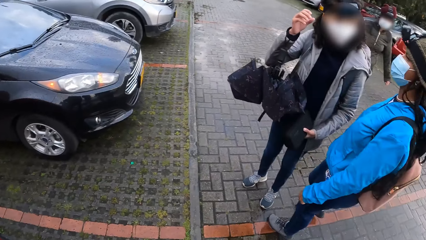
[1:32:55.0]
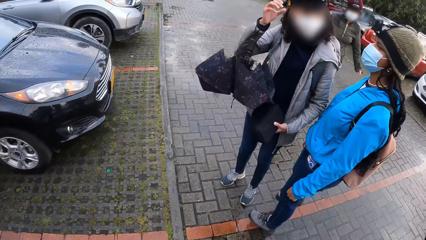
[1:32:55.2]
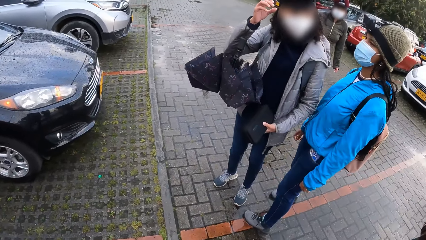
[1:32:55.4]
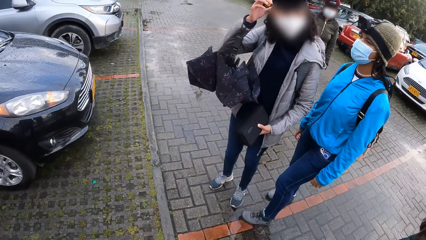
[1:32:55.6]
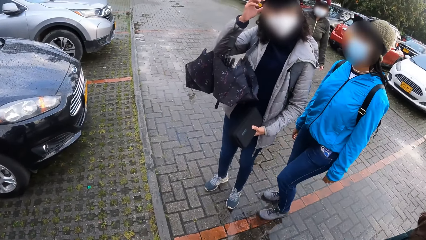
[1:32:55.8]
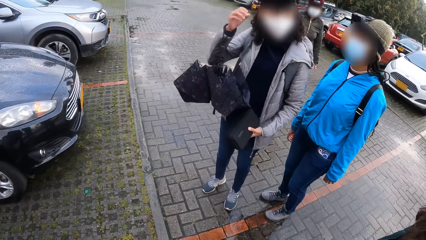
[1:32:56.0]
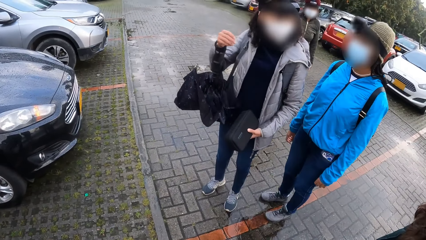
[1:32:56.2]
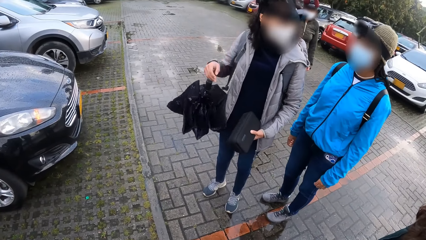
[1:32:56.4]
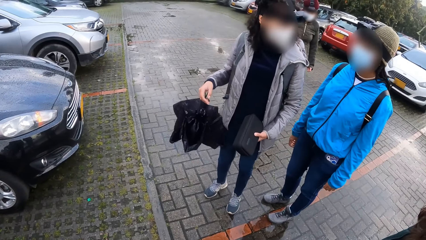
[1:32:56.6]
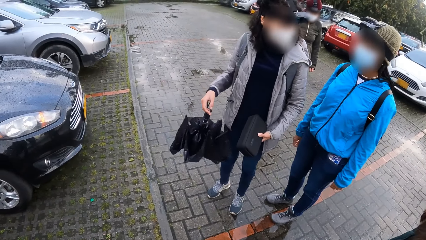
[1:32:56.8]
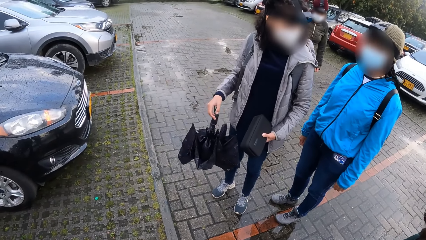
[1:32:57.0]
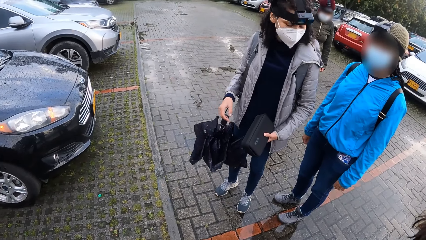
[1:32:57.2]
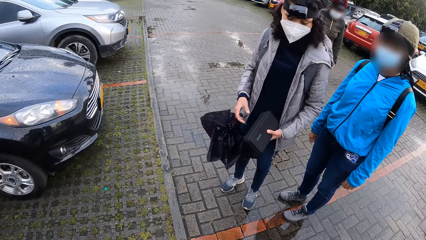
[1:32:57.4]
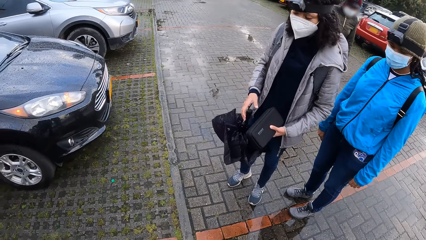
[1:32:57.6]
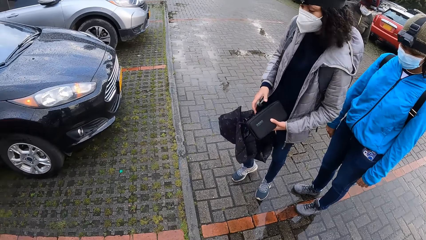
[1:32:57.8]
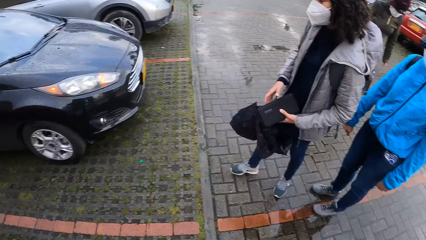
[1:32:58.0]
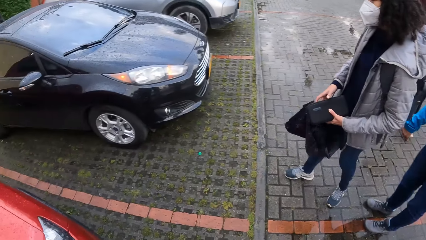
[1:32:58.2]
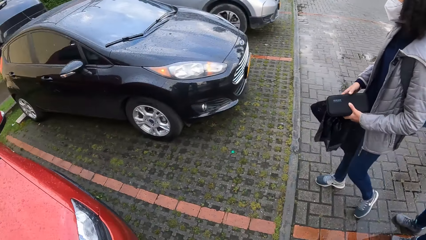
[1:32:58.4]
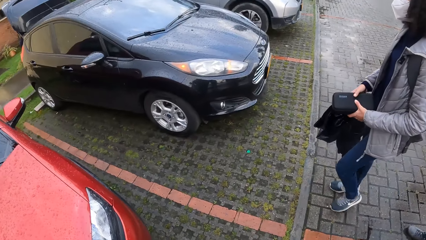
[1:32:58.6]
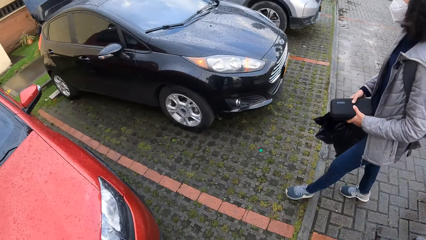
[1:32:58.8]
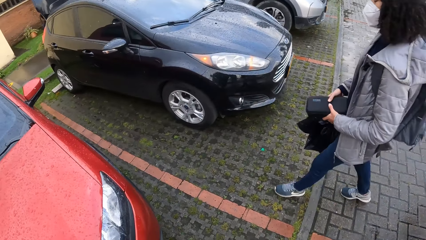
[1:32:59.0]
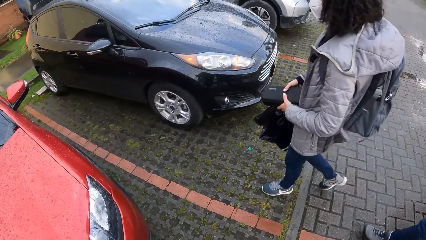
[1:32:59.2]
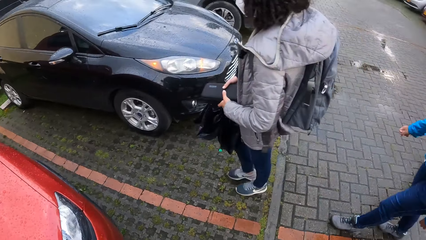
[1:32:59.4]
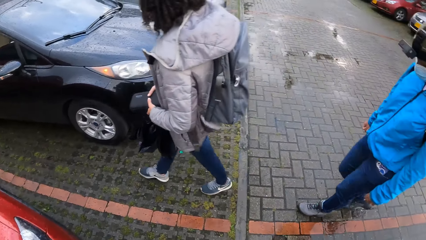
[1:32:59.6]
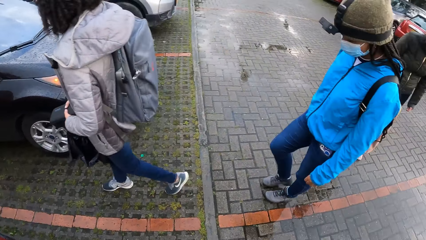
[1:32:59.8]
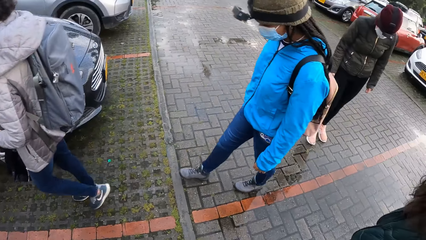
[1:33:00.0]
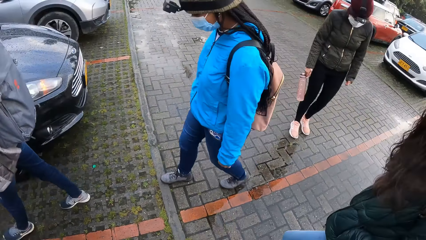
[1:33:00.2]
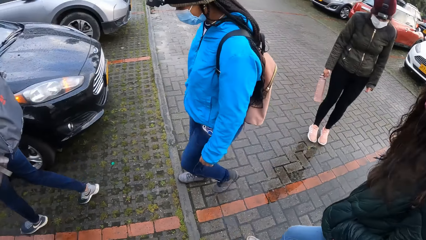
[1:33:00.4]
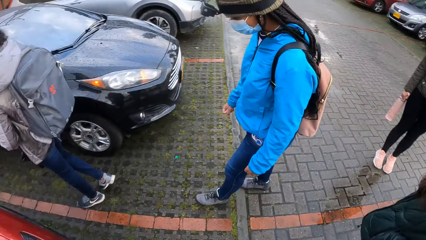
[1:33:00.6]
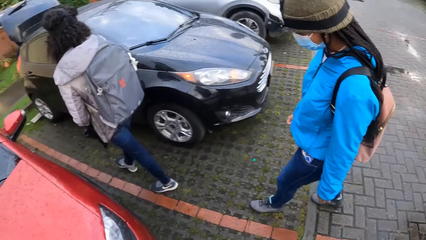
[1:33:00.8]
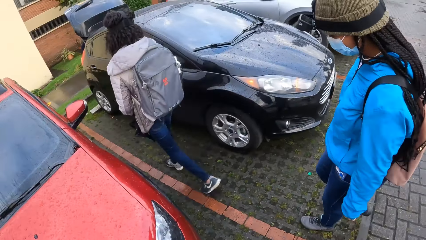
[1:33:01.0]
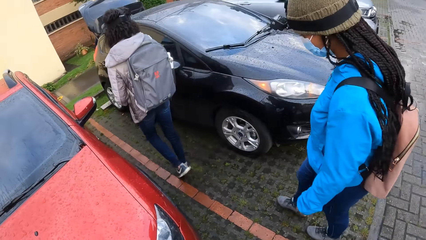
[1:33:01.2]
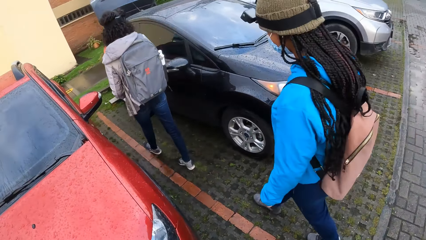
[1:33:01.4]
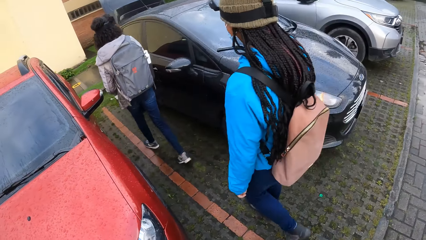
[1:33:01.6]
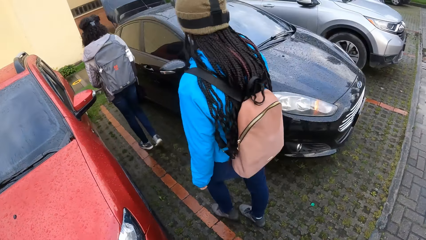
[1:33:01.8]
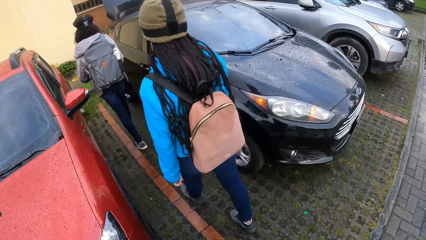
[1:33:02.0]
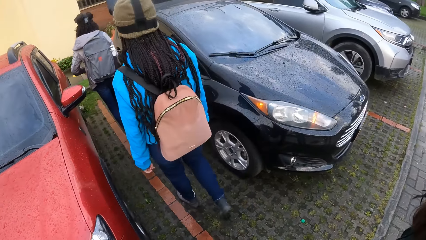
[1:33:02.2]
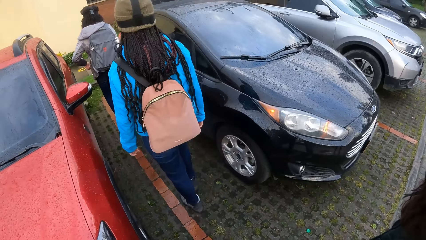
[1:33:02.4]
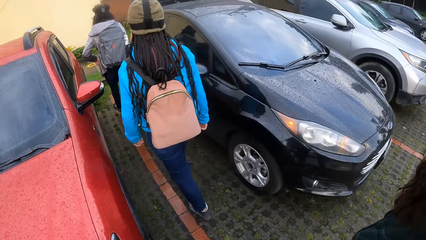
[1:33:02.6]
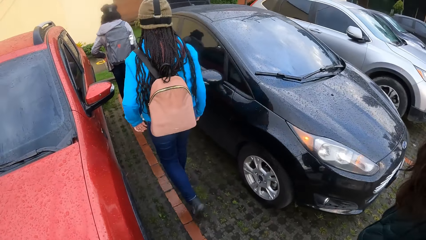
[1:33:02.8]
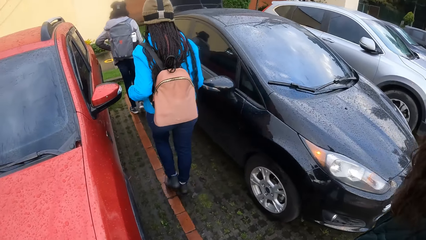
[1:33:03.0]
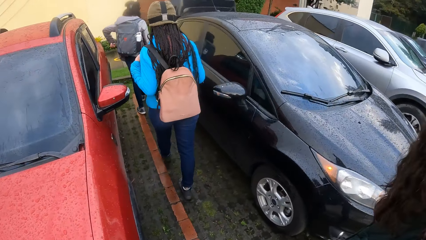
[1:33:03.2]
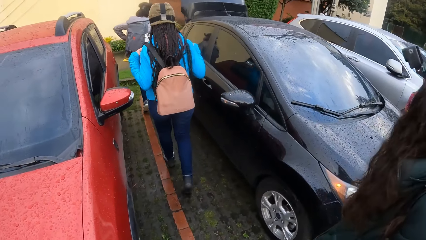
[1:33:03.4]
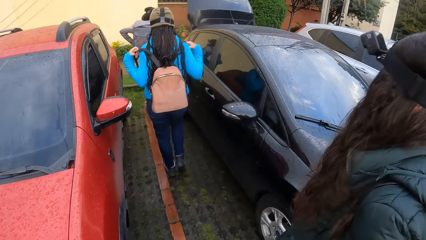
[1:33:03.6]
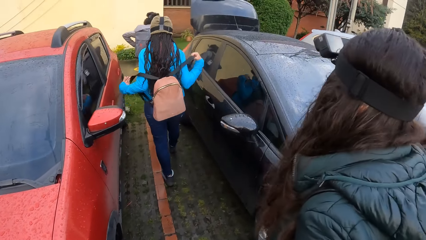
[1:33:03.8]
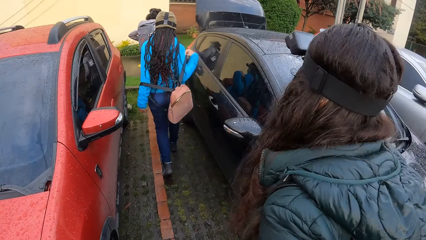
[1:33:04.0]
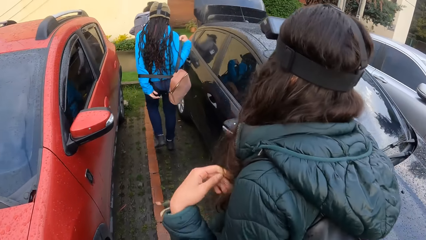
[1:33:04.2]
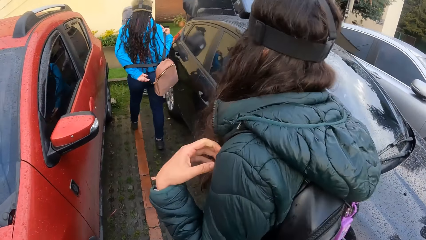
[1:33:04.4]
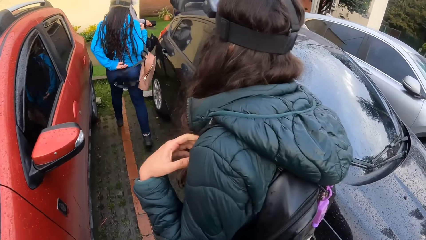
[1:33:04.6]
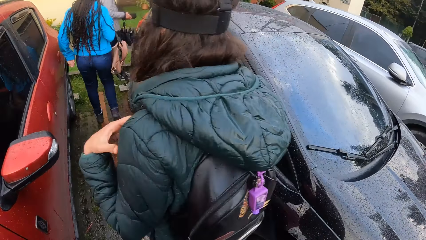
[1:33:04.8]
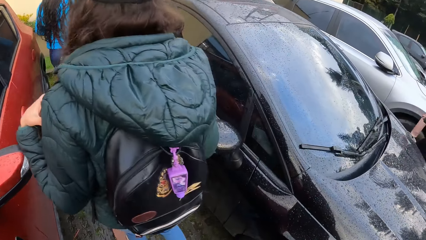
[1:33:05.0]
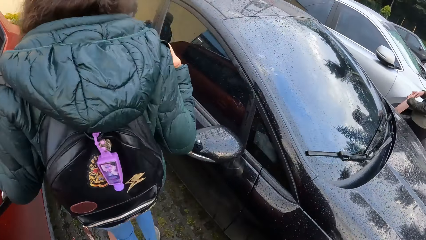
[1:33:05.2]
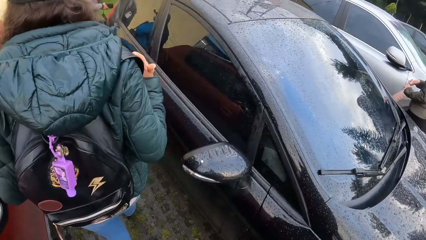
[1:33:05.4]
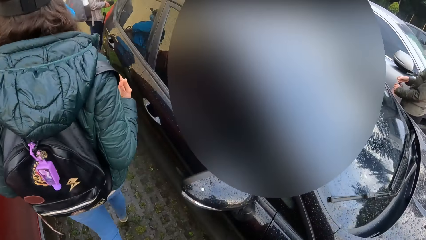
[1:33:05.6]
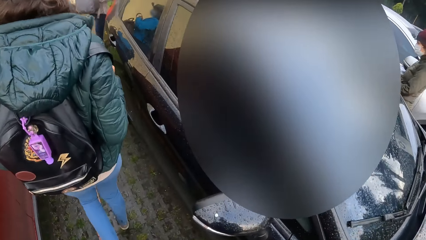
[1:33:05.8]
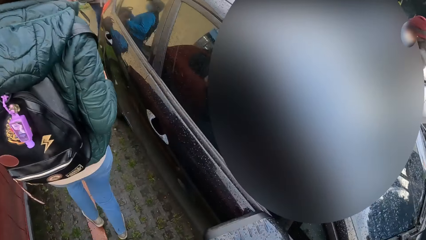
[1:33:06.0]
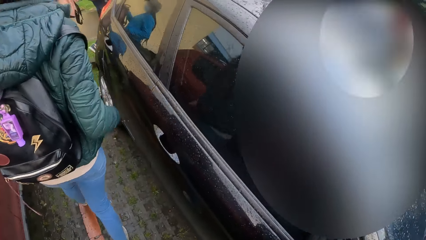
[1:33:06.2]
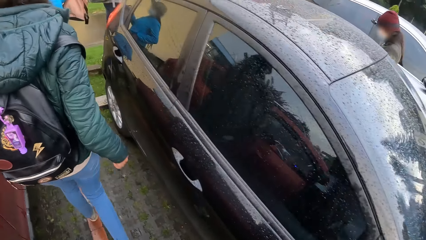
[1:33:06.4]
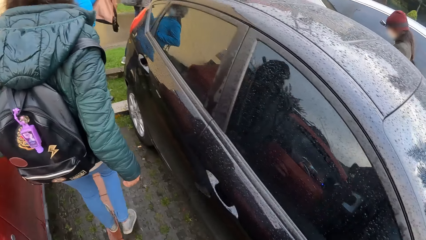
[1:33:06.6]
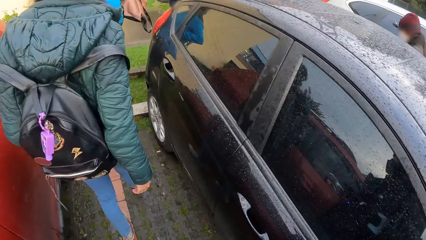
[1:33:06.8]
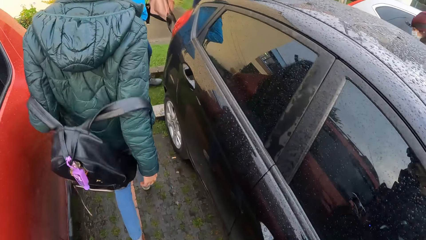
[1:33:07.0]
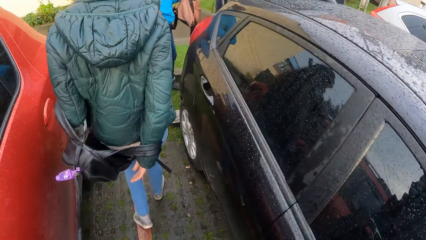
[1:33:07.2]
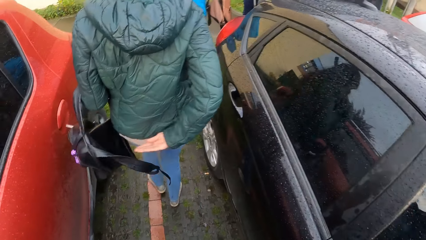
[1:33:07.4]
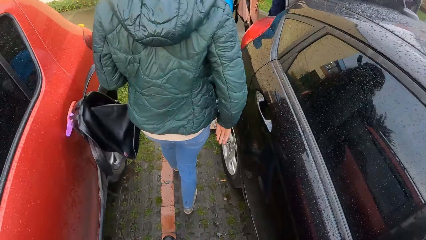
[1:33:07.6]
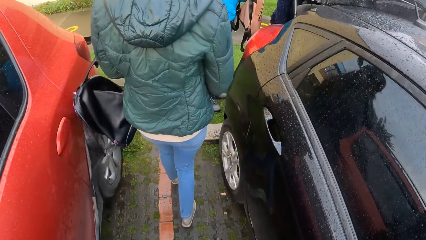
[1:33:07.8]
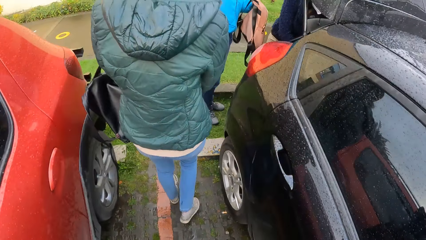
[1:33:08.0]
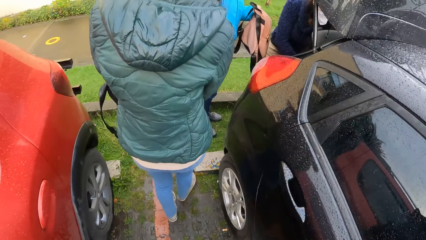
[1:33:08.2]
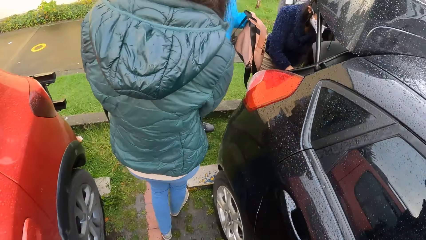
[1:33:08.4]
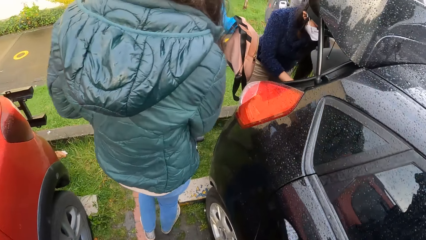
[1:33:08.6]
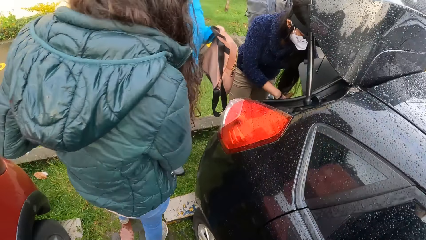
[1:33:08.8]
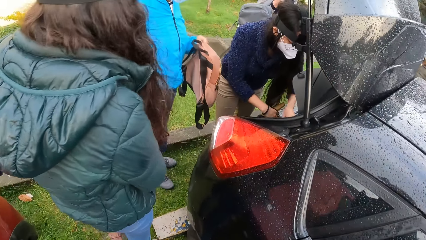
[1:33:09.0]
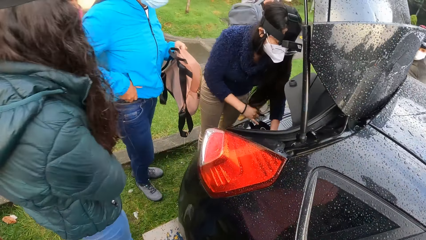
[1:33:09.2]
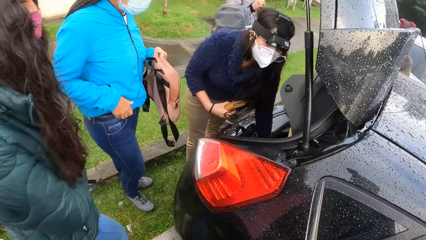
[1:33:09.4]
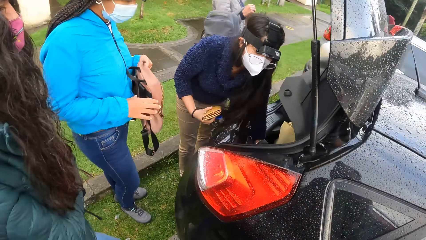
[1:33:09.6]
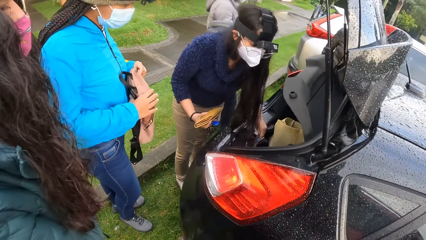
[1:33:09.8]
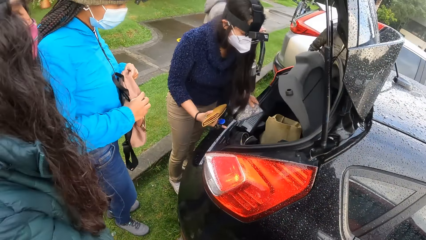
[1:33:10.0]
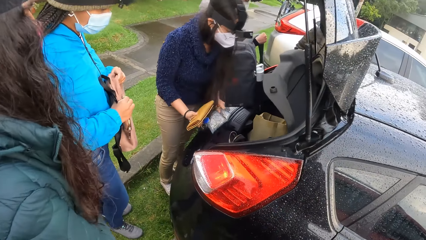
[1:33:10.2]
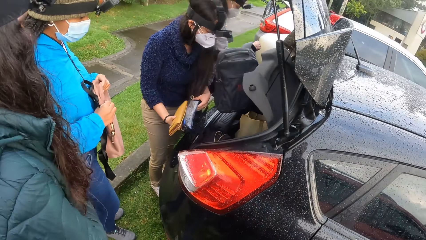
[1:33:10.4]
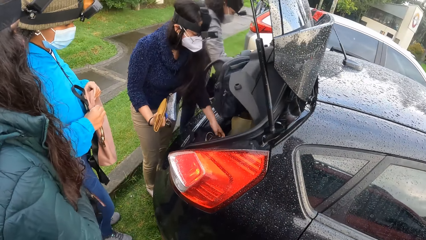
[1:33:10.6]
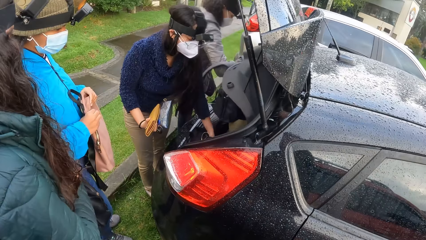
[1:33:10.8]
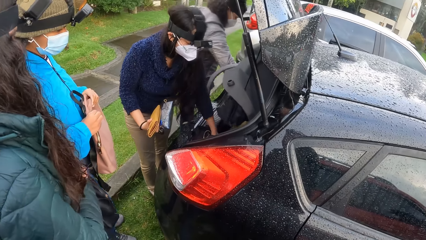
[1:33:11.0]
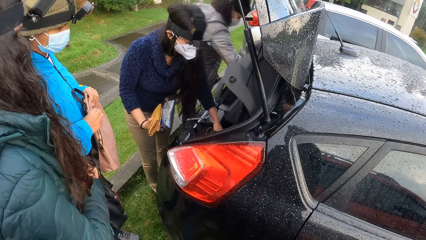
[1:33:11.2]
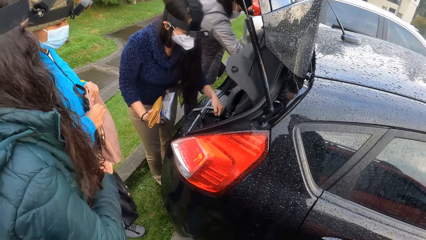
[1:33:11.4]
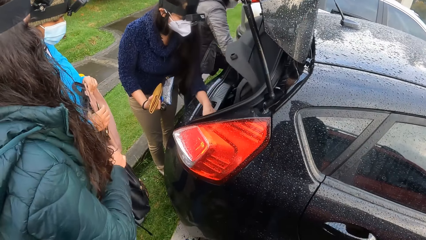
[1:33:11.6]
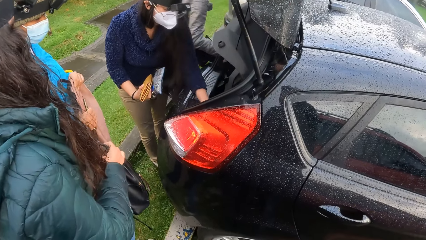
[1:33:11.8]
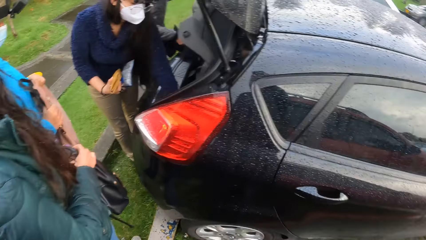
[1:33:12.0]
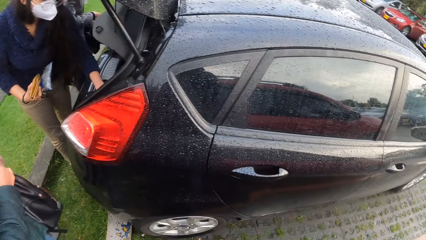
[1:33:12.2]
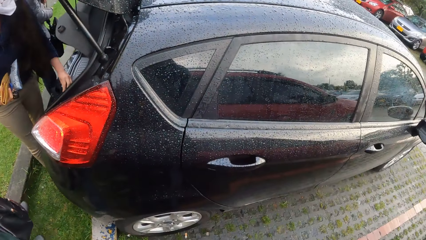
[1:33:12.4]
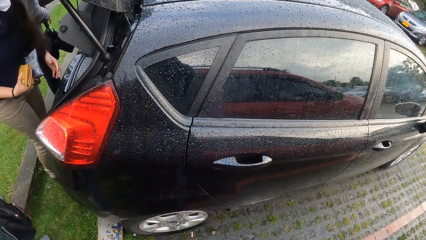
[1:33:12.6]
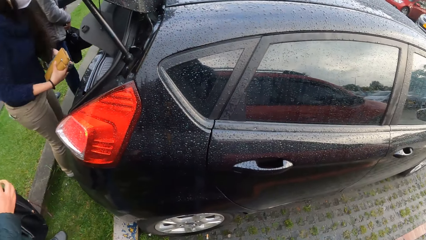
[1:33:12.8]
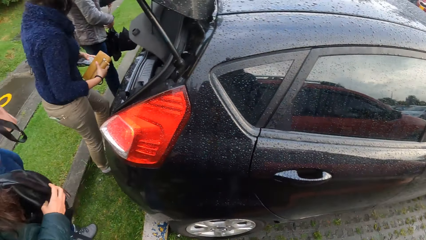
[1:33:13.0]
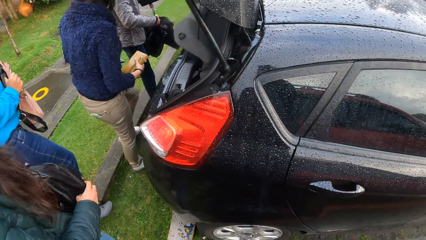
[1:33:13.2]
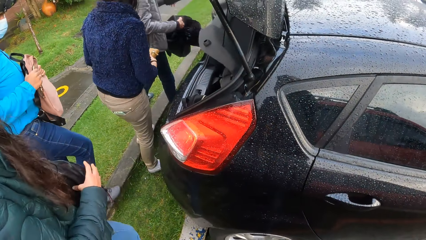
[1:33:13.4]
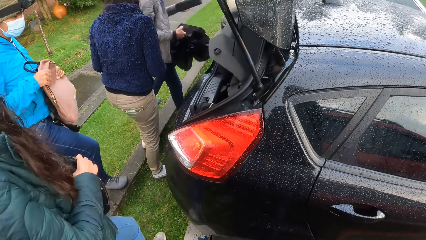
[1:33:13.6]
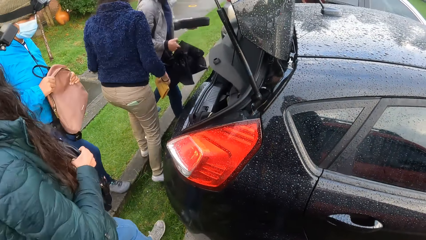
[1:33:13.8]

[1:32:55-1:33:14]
The camera wearer looks around. They walk to the back of the car. A woman removes her backpack with both hands. Another woman removes her backpack with both hands. Another woman brings out a purse from the boot of the car with her right hand. The camera wearer stops. Another woman drops a bag in the boot of the car with her right hand. The camera wearer looks around.
